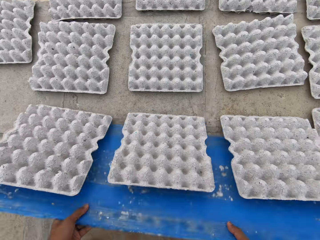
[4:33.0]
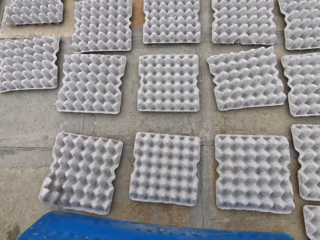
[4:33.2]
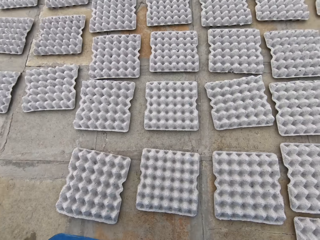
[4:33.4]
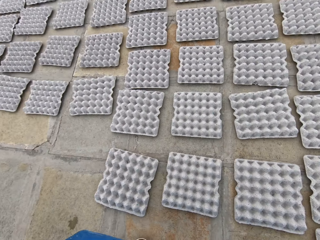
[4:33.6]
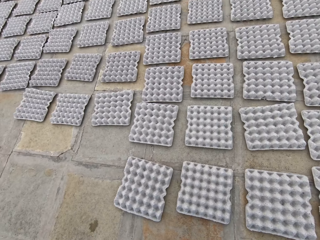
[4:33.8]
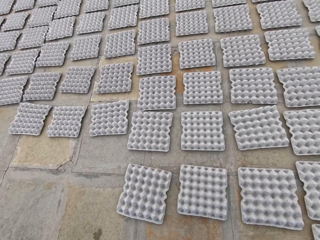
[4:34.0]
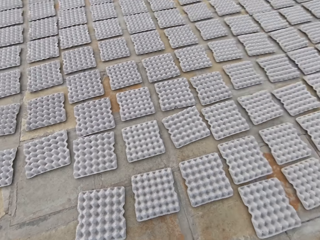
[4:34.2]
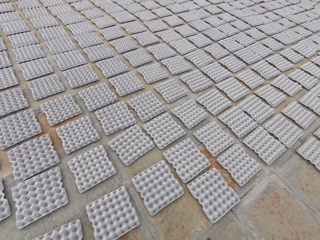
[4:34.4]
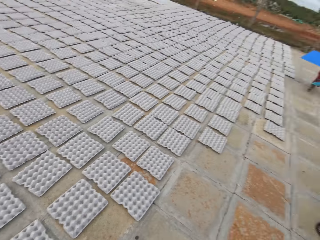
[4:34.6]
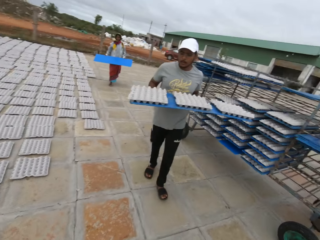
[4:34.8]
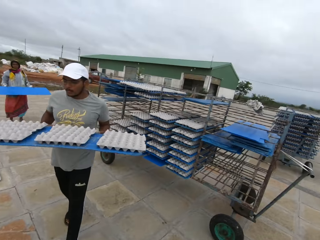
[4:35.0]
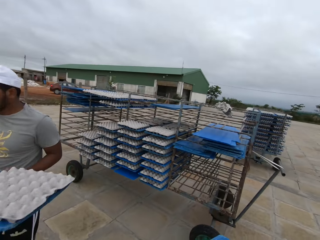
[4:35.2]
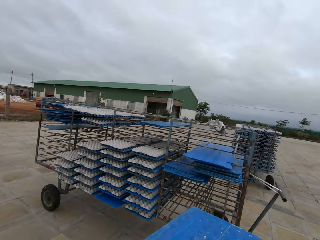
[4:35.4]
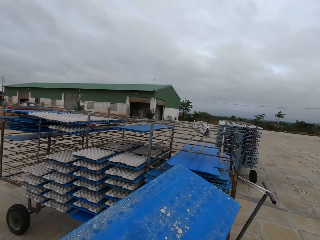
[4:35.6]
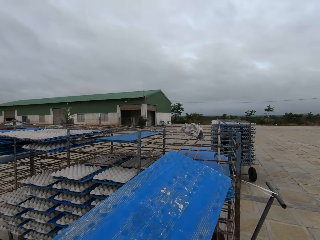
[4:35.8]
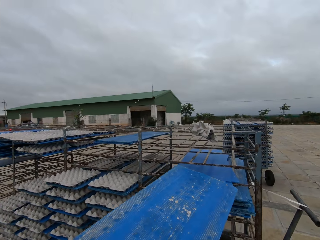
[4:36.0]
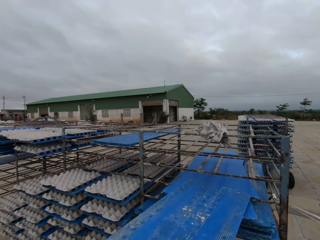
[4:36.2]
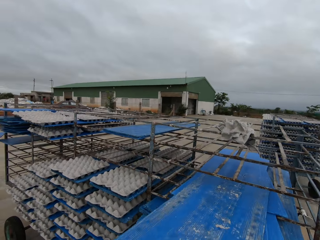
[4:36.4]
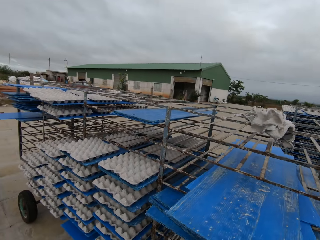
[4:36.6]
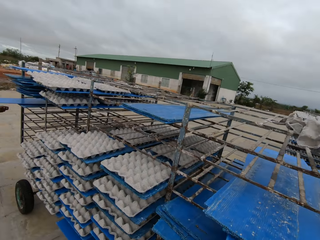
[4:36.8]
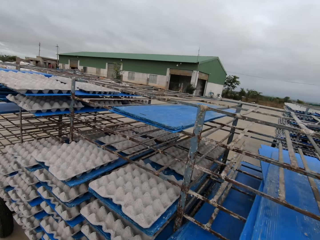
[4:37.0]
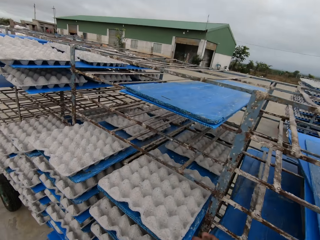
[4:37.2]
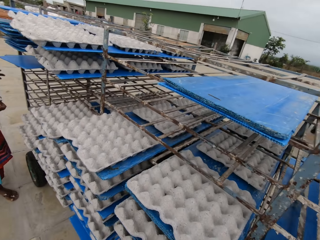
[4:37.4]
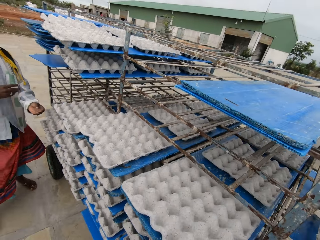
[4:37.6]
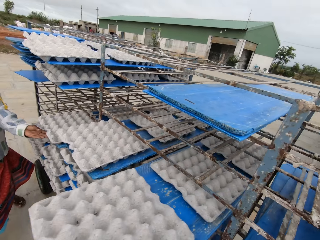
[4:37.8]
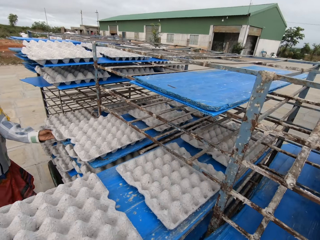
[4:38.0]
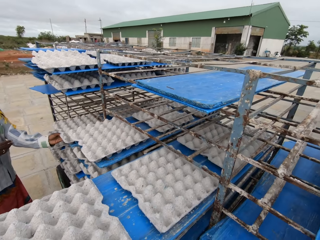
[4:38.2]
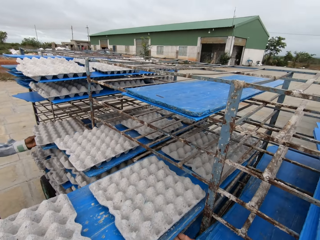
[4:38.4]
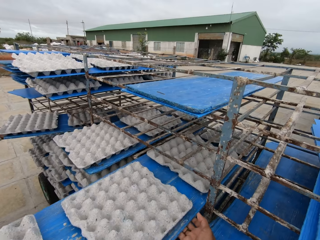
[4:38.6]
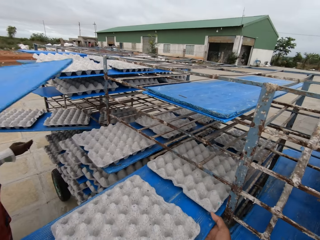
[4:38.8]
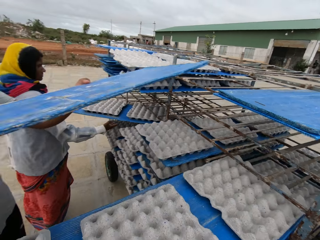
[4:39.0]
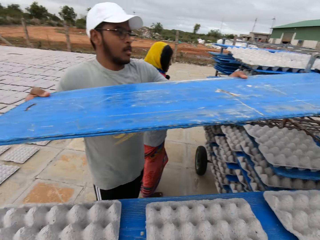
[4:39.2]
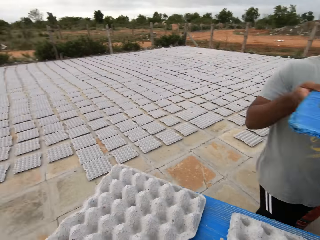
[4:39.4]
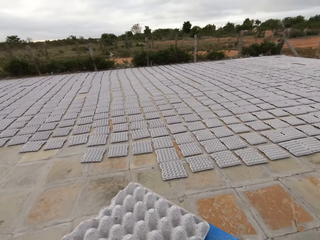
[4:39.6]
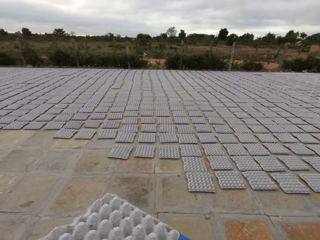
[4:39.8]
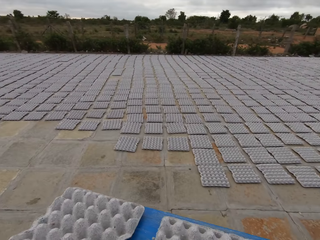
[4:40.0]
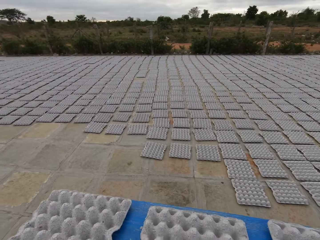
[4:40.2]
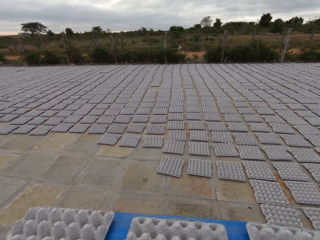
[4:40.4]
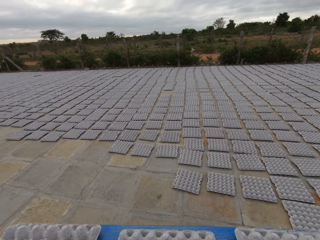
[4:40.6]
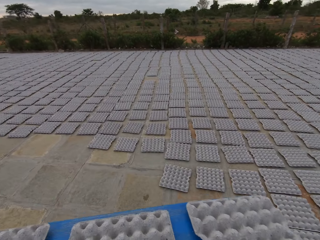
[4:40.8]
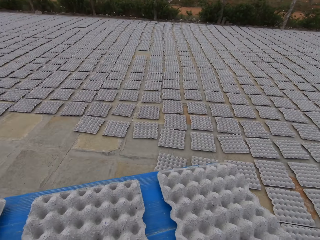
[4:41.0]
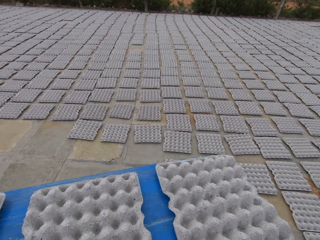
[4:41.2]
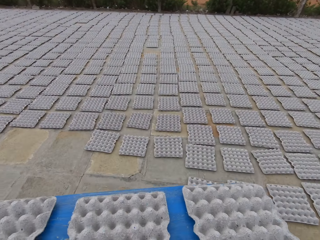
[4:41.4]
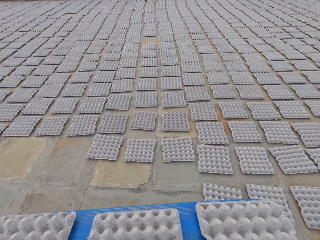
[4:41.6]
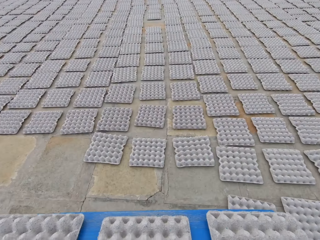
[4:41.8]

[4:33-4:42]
The camera wearer puts a board on the floor. He lays egg crates on the floor with the tray in his hands. He adjusts trays on the floor. He converses with the man. He walks around a parking lot. The man carries a tray in his hands. A woman carries a tray in her hands. The camera wearer drops the tray in his hands on the shelf. He adjusts a board on a cart. The woman drops the tray in her hands on the shelf. The camera wearer drags a tray from the shelf with his right hand. He picks trays from the cart. The woman drags a tray from the shelf with her left hand. The man drops the tray in his hands on the shelf. The woman carries the tray from the shelf with her hands. The camera wearer carries the tray from the shelf with his hands. He walks around the parking lot.

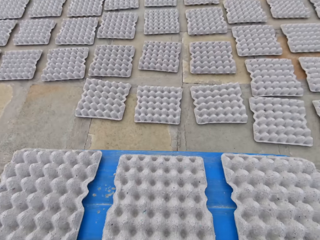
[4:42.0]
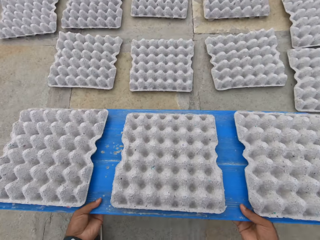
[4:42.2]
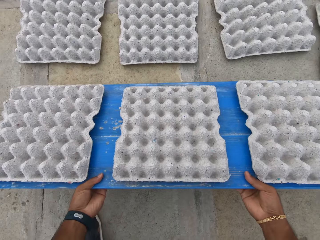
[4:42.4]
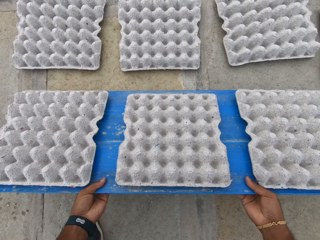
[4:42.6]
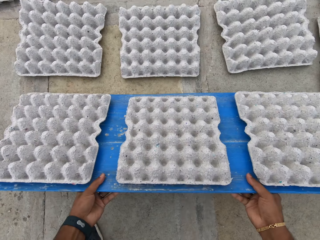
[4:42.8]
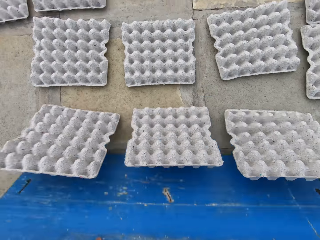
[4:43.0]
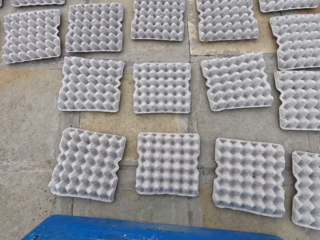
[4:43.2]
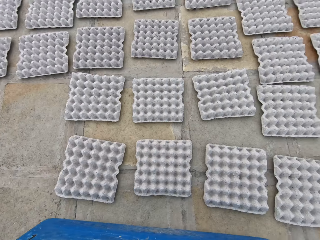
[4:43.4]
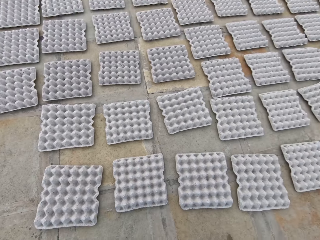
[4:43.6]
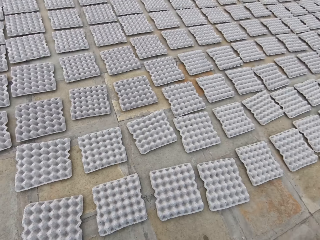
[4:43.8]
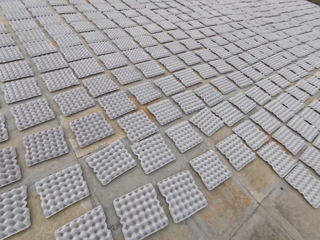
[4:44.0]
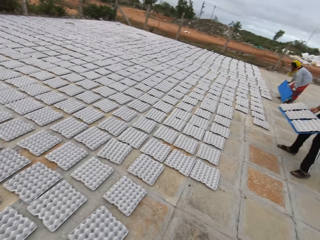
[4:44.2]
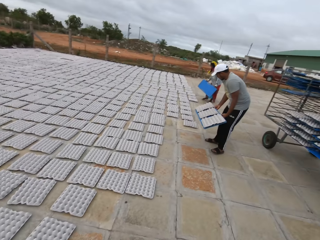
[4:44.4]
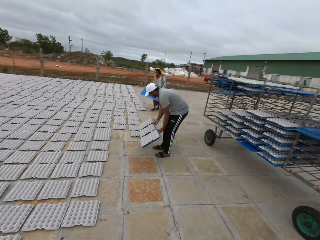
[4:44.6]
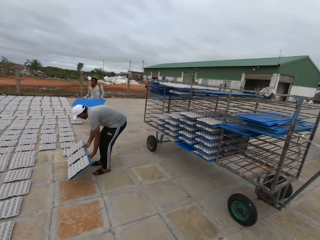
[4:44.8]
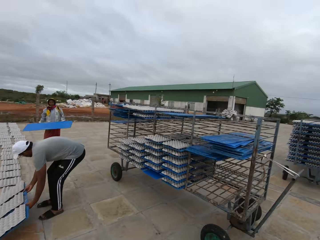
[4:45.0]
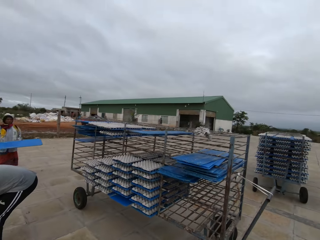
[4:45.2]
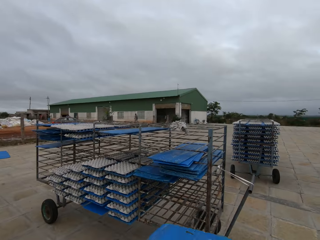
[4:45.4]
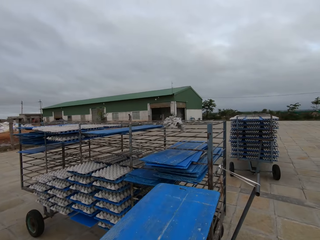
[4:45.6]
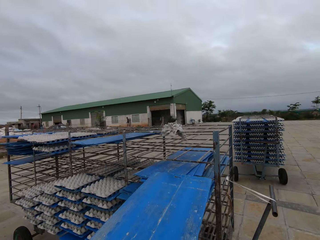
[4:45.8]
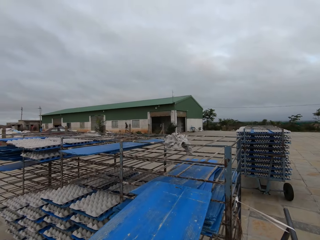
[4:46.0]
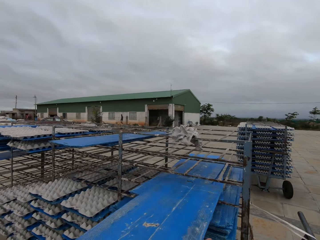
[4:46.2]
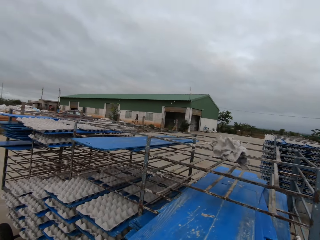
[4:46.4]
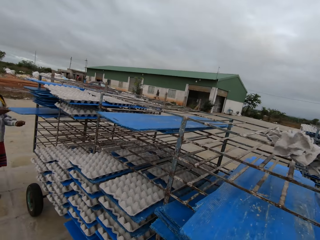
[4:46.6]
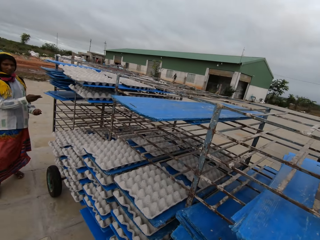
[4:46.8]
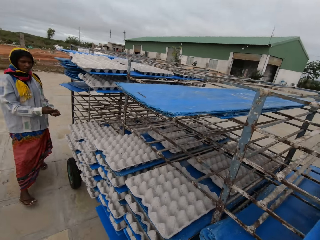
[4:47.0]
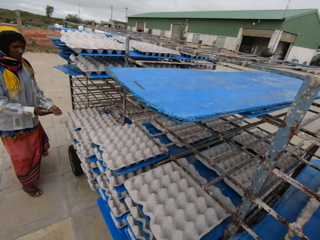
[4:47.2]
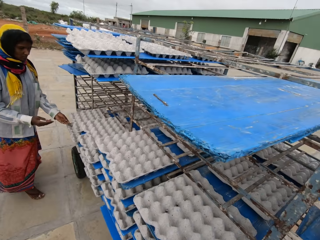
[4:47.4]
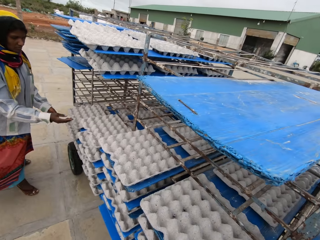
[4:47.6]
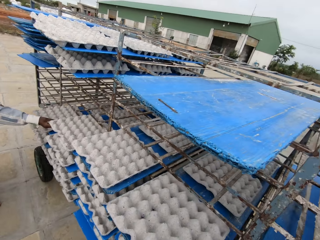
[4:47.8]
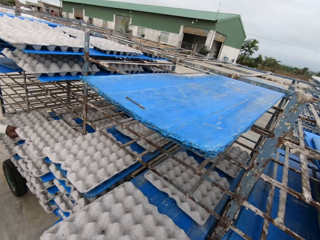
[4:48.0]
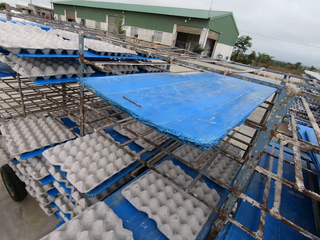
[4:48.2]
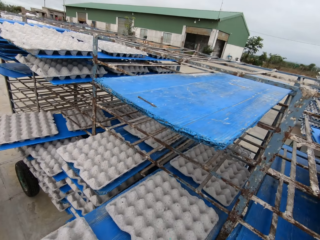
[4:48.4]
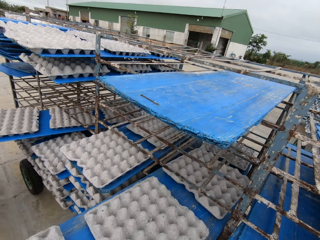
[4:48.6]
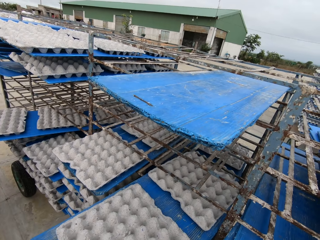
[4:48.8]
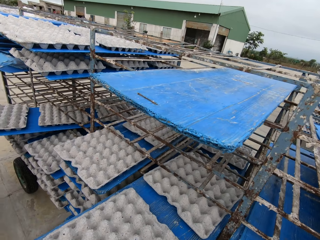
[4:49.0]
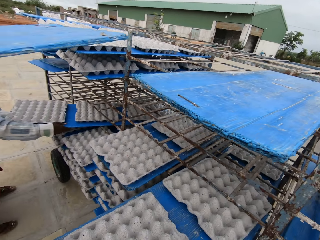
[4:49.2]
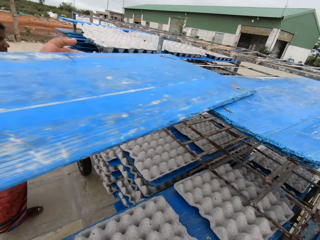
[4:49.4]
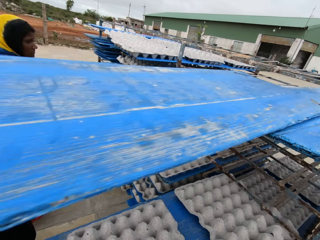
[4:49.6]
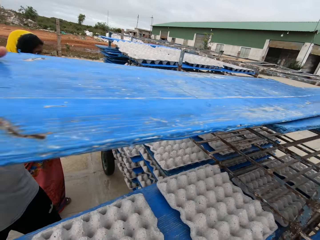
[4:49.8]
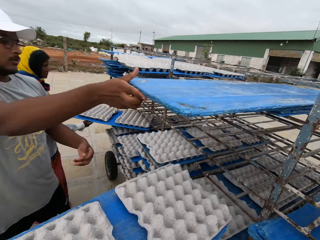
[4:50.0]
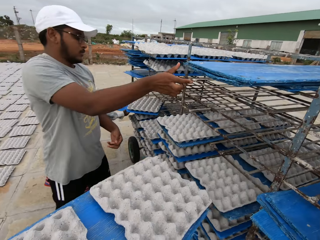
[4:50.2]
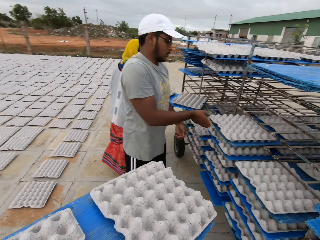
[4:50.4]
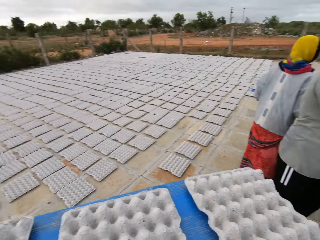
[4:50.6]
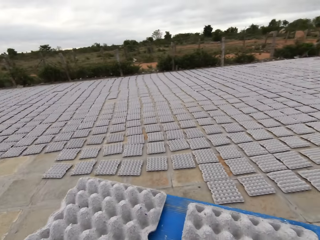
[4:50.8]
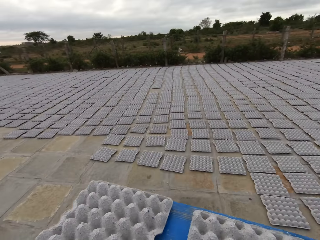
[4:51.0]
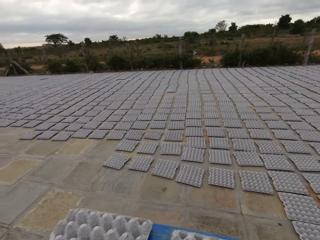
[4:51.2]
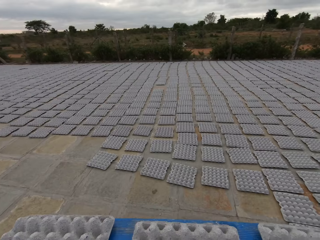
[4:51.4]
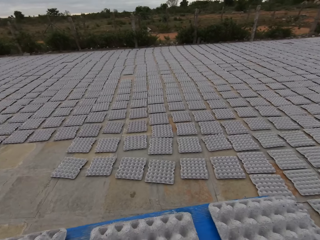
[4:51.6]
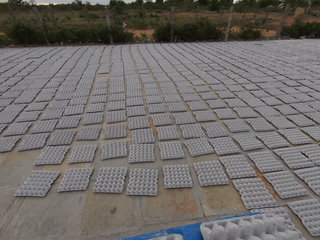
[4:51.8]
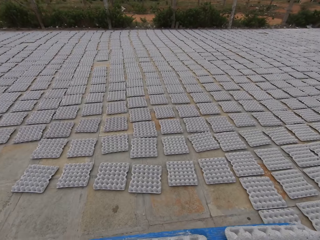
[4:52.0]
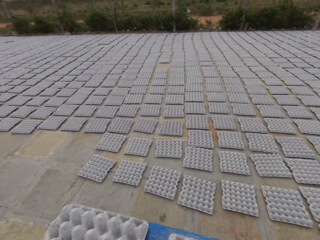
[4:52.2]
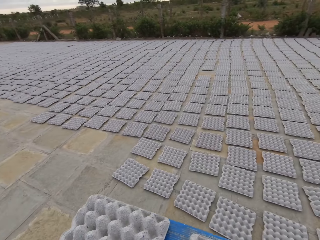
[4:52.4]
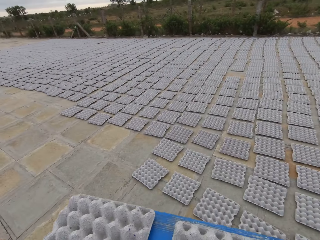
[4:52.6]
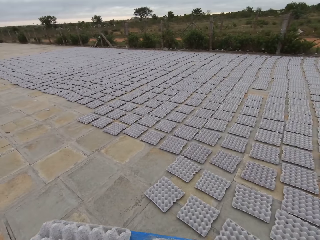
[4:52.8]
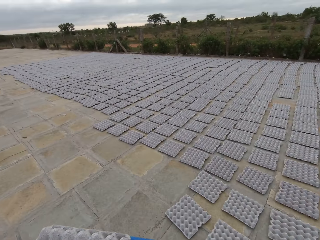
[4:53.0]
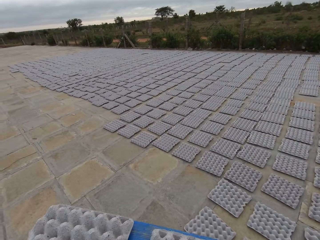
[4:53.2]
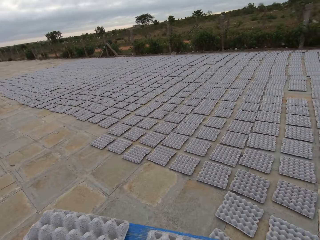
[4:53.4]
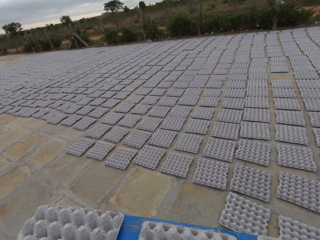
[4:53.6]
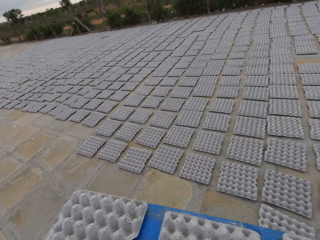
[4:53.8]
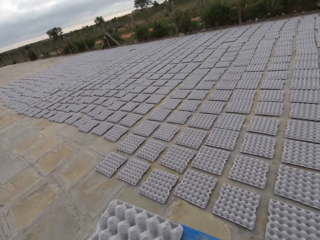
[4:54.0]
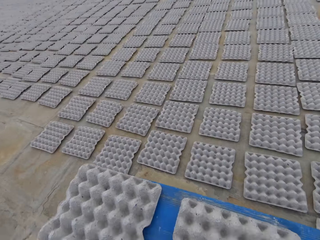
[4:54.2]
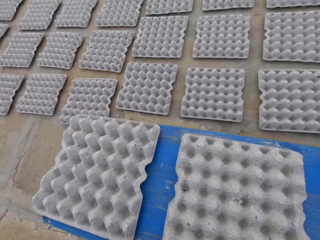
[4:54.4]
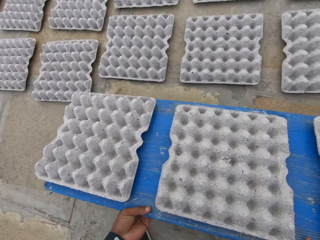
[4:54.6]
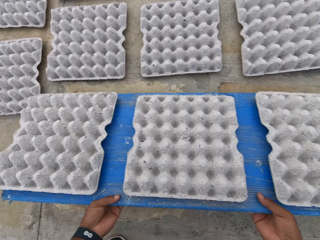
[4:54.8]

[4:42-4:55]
The camera wearer adjusts trays on the floor. He lays egg crates on the floor with the tray in his hands. He walks around a parking lot. A man lays egg crates on the floor with the tray in his hands. A woman carries the tray in her hands. The camera wearer places the plastic board on the rack with his hands. He picks a plastic board with egg crates from the rack with his hands. Another woman picks a plastic board with egg crates from the rack with her hands. The other woman pulls a tray of paver blocks. Another man places the plastic board on the rack with his hands. The other man pulls a tray of paver blocks. The camera wearer carries paver blocks on a tray.
